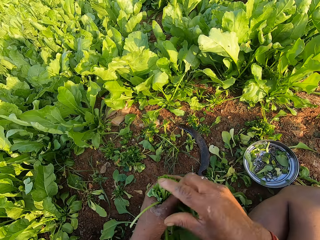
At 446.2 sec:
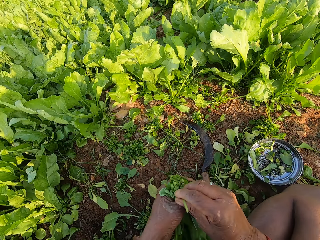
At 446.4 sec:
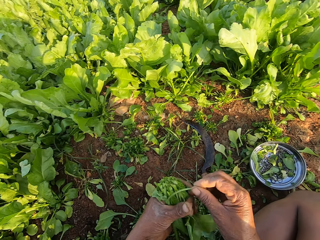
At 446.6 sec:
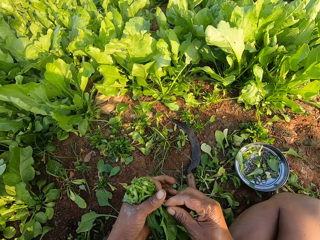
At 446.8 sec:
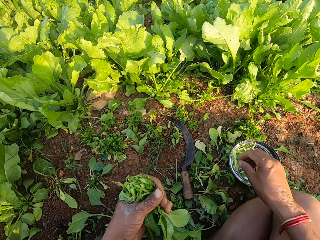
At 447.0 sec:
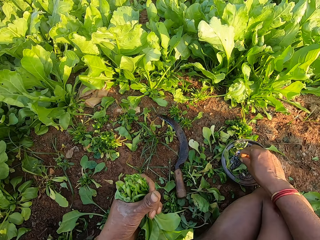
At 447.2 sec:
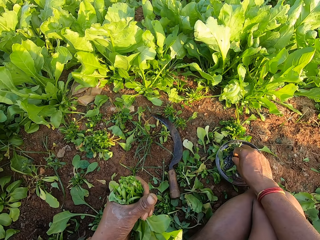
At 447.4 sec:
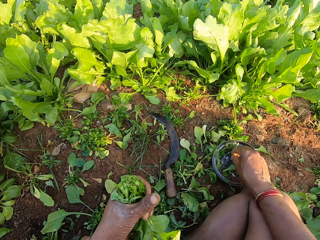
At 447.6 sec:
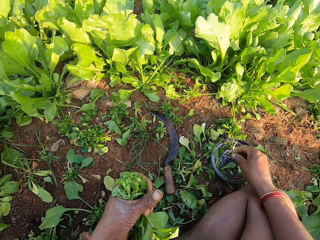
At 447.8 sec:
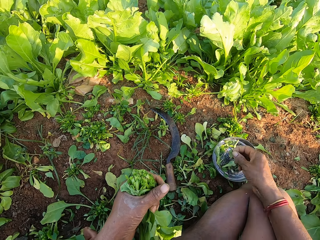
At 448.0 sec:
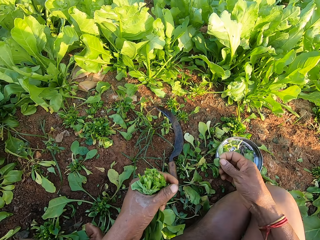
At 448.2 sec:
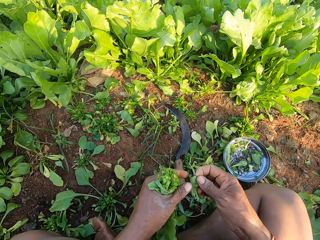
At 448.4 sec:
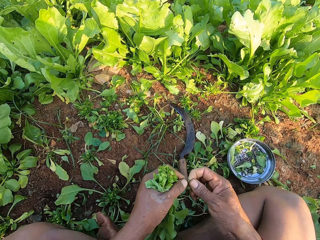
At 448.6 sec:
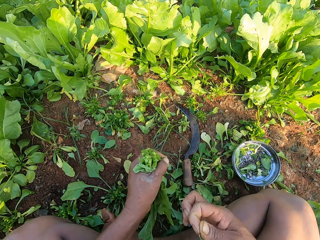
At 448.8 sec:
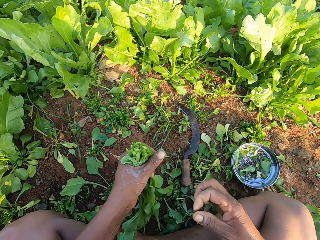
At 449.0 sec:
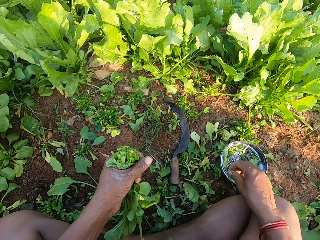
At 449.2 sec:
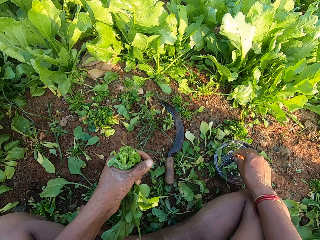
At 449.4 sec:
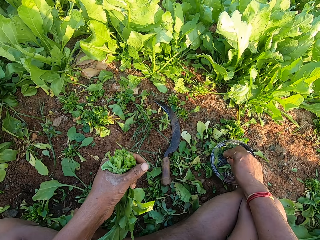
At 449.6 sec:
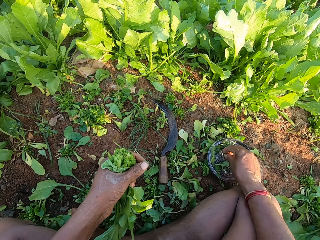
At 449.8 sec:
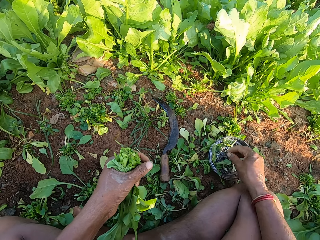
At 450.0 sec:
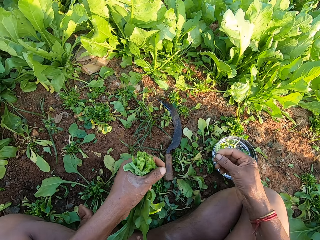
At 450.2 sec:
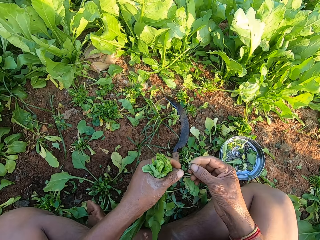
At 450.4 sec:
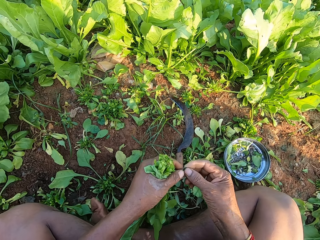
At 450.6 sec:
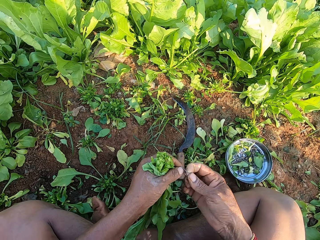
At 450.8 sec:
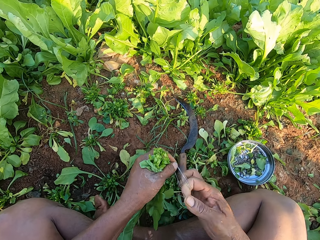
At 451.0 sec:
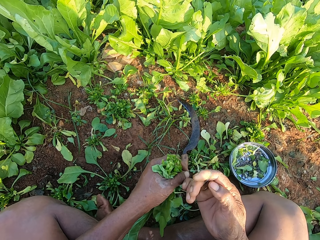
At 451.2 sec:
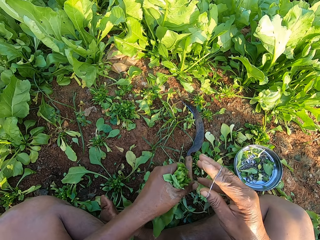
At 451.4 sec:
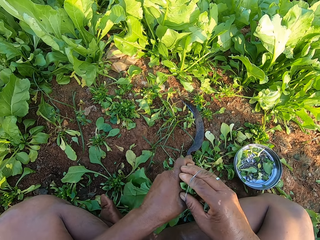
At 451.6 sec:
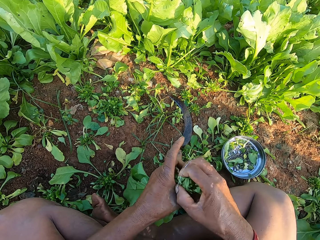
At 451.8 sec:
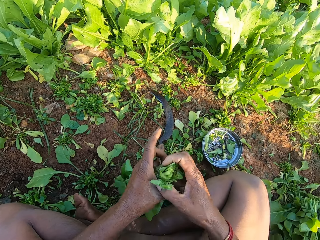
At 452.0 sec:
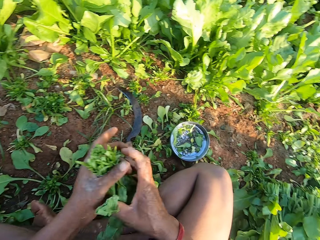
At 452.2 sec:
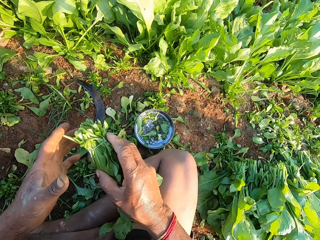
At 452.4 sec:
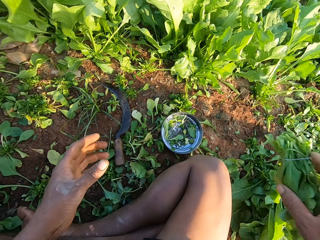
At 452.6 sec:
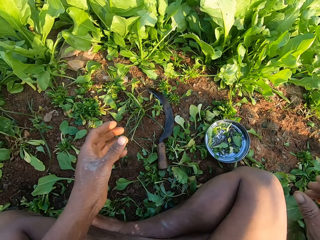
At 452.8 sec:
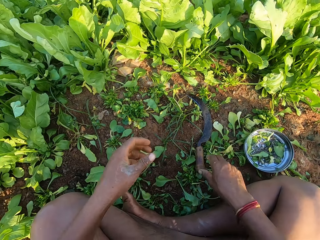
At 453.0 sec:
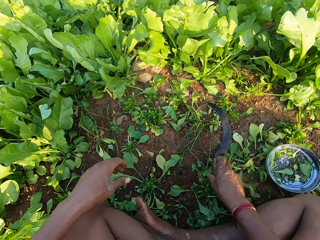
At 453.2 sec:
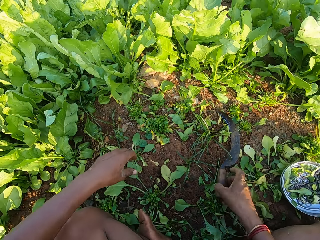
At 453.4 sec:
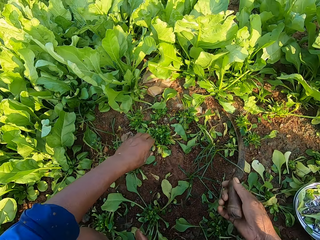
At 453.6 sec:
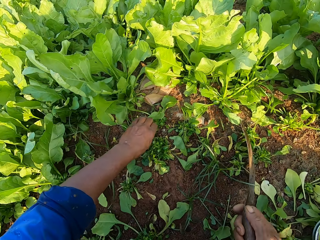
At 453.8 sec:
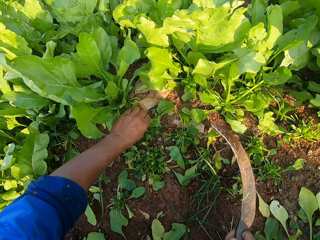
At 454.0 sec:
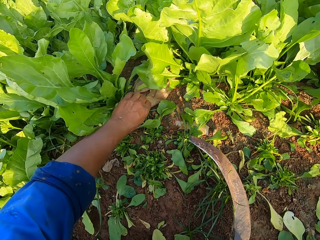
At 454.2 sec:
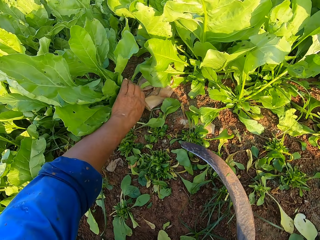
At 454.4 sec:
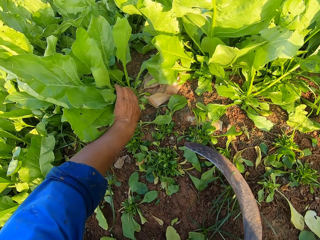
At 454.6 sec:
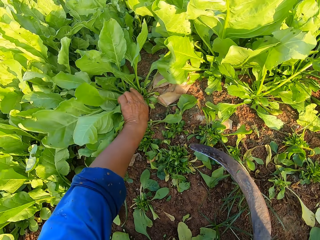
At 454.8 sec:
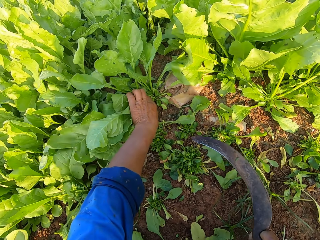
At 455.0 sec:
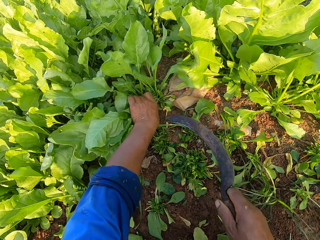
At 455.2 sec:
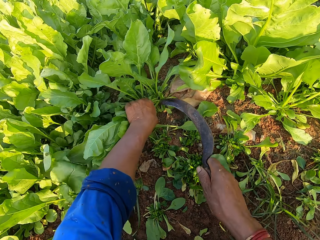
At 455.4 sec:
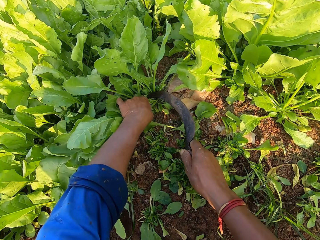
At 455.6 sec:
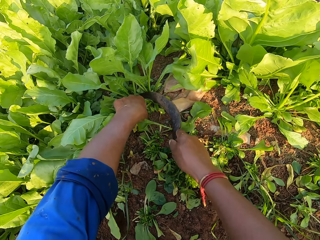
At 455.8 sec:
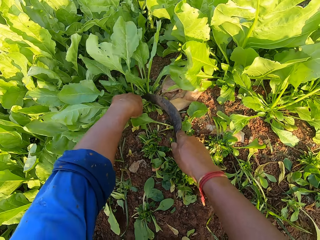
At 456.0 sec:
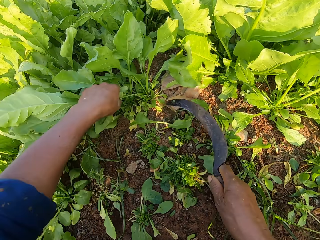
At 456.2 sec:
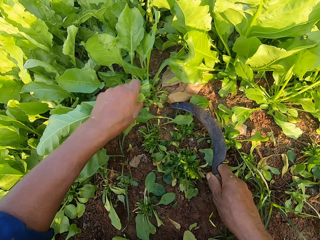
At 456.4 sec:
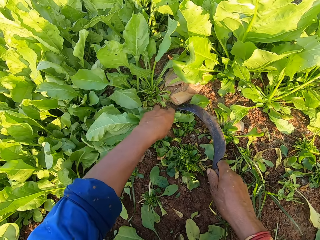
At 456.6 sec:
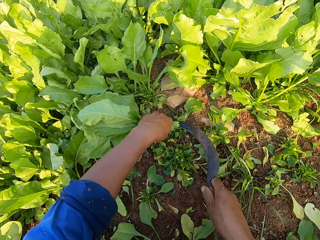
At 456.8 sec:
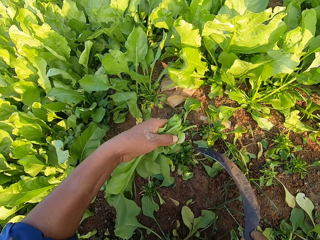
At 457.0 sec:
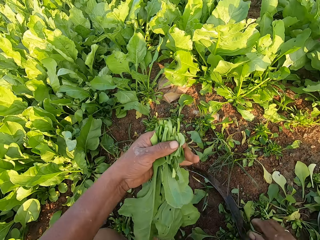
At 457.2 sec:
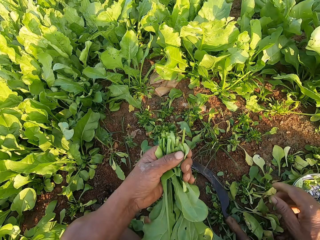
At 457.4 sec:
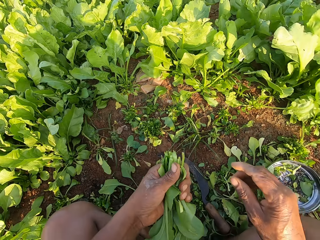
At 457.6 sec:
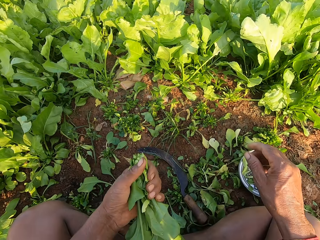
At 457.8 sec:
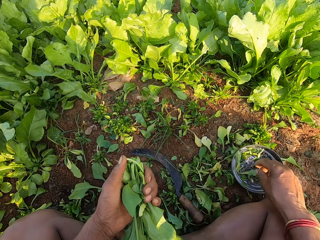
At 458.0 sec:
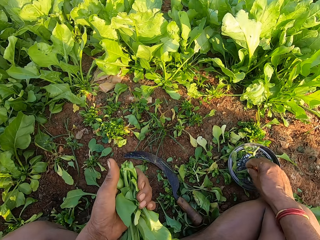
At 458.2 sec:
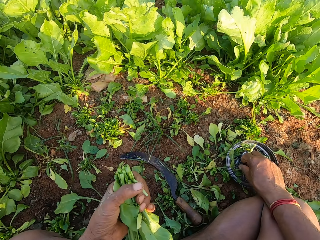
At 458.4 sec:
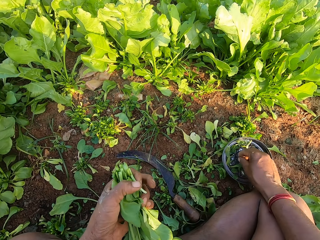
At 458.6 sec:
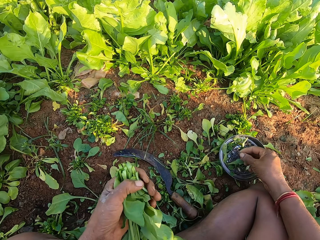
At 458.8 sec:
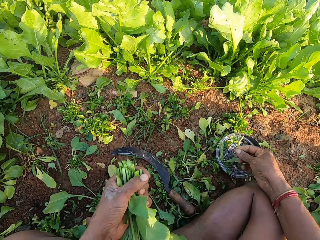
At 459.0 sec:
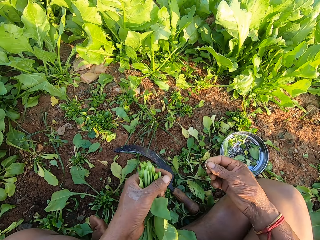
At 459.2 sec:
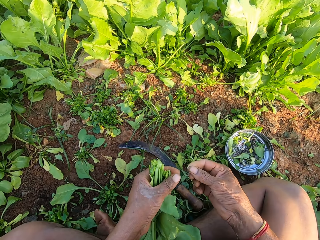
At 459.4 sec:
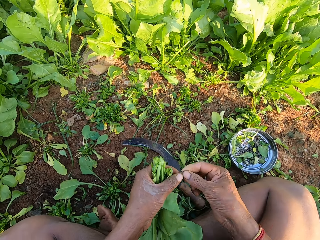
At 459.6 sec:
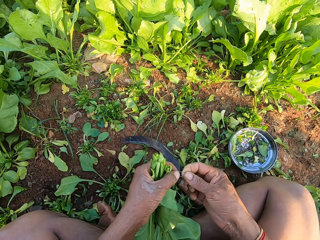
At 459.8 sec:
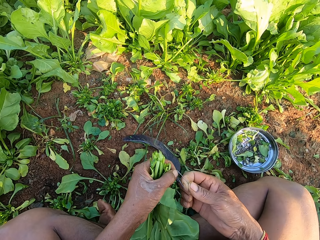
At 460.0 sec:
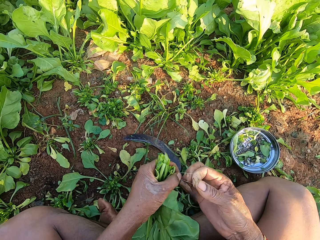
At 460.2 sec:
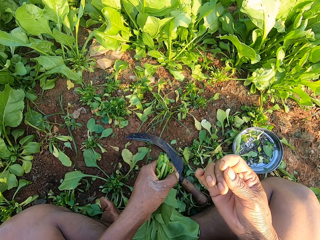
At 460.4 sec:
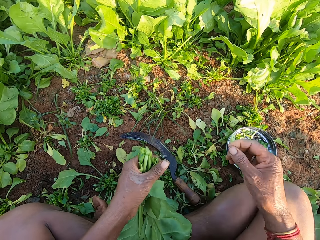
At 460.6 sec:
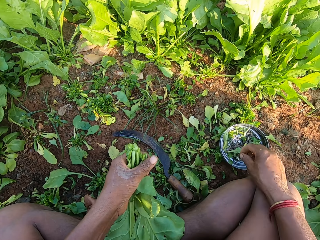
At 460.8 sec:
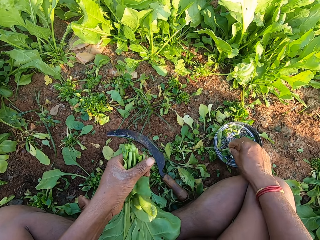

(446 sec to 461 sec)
The camera wearer adjusts the collard green leaves in his left hand with his right hand. He picks a leaf and a rubber band with his right hand. He cuts the leaf and the rubber band with both hands. He drops the leaf and the rubber band on the ground with his left hand. He picks a rubber band from the lid on the ground with his right hand. He pulls the rubber band with both hands. He ties the collard green leaves in his left hand with the rubber band in his right hand. He passes the collard green leaves from his left hand to his right hand. He throws the collard green to the ground with his right hand. He picks the sickle from the ground with his right hand. He holds some collard green leaves with his left hand. He cuts the collard green leaves in his left hand with the sickle in his right hand. He picks a collard green leaf from the ground with his left hand. He drops the sickle on the ground with his right hand. He picks a rubber band from the lid on the ground with his right hand. He cuts the rubber band with both hands.

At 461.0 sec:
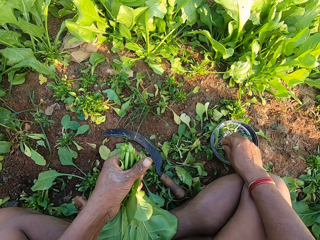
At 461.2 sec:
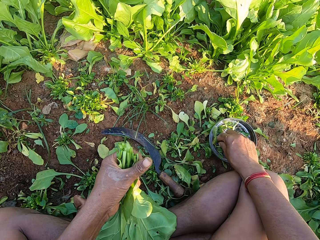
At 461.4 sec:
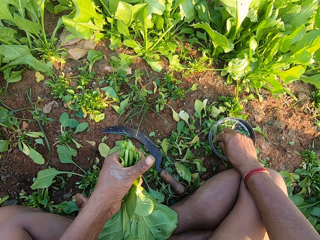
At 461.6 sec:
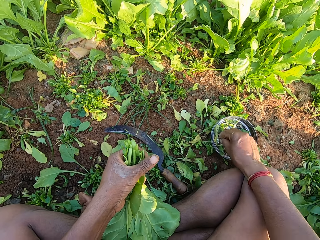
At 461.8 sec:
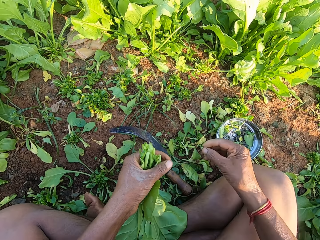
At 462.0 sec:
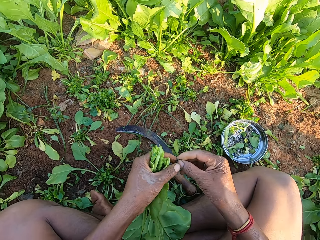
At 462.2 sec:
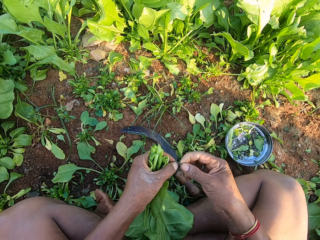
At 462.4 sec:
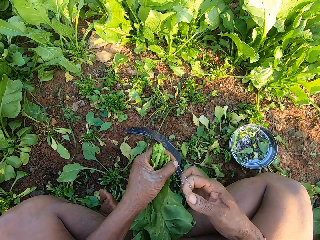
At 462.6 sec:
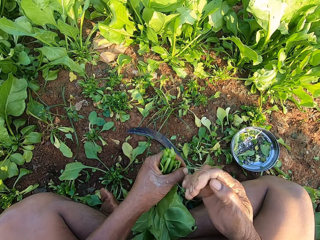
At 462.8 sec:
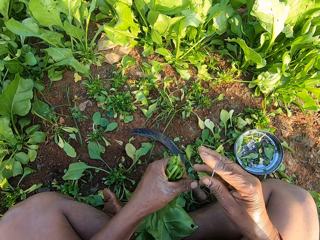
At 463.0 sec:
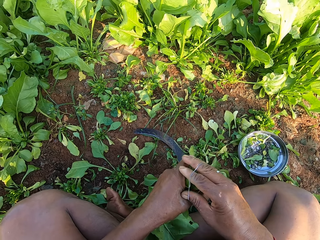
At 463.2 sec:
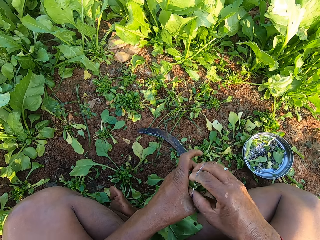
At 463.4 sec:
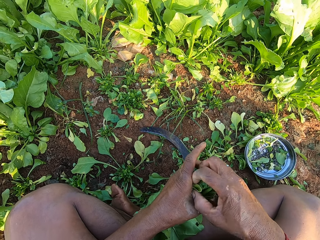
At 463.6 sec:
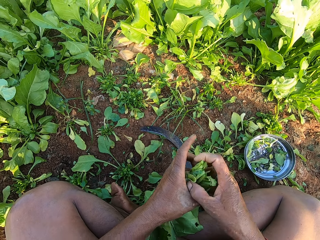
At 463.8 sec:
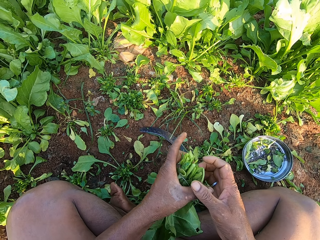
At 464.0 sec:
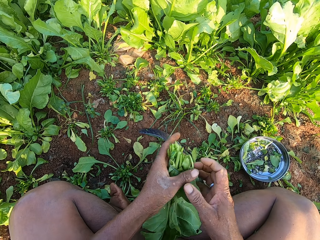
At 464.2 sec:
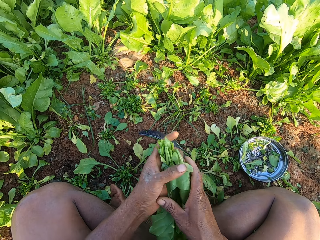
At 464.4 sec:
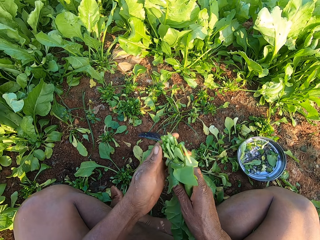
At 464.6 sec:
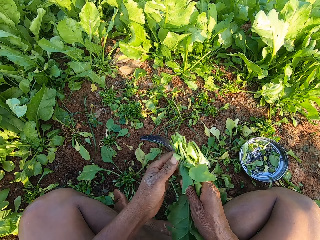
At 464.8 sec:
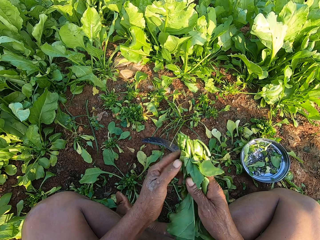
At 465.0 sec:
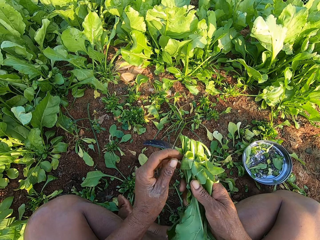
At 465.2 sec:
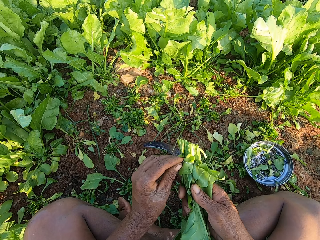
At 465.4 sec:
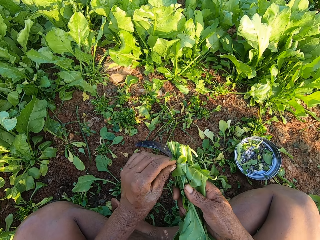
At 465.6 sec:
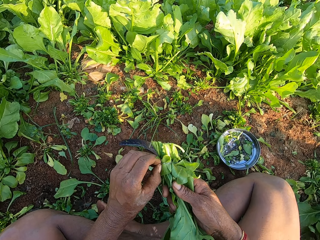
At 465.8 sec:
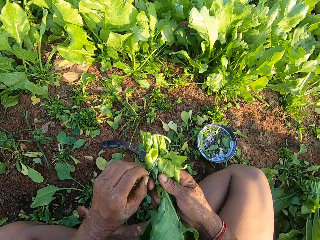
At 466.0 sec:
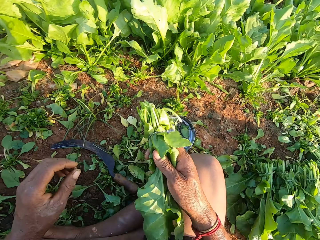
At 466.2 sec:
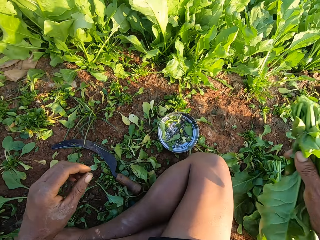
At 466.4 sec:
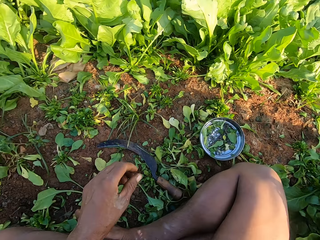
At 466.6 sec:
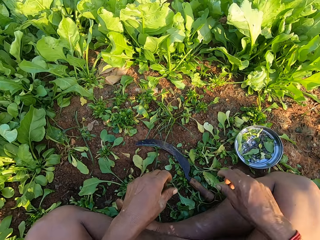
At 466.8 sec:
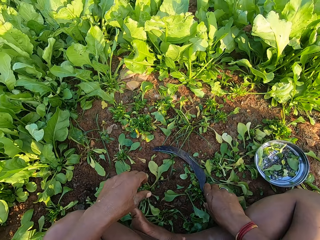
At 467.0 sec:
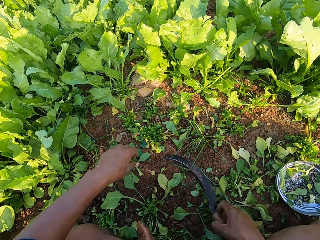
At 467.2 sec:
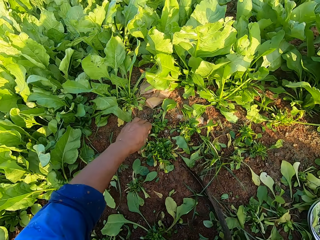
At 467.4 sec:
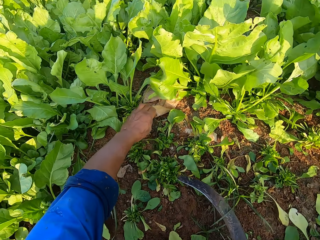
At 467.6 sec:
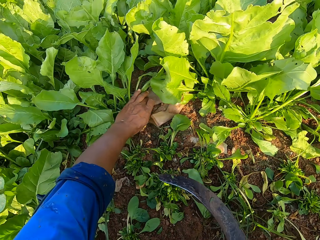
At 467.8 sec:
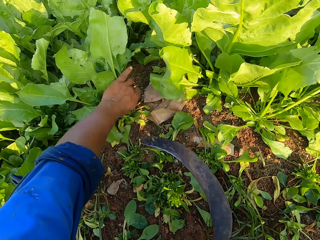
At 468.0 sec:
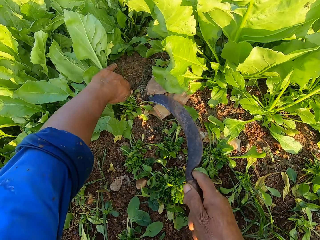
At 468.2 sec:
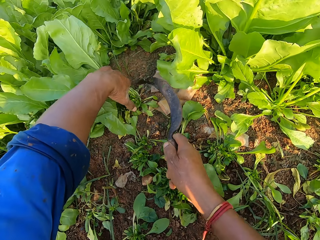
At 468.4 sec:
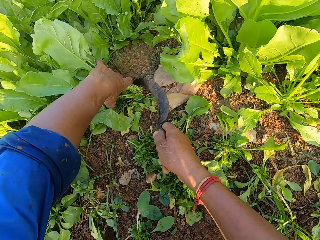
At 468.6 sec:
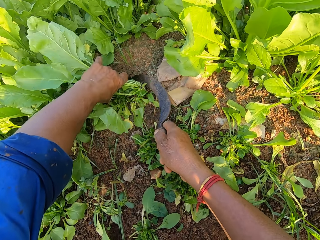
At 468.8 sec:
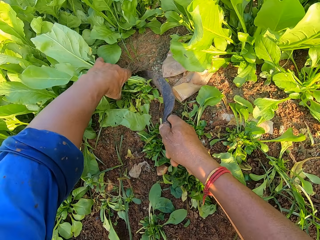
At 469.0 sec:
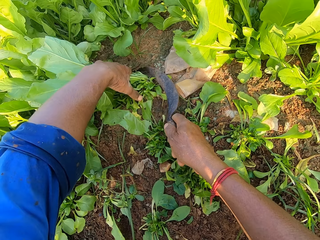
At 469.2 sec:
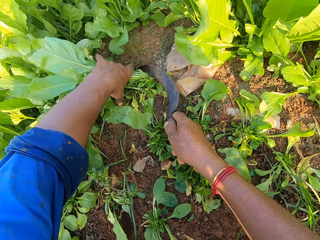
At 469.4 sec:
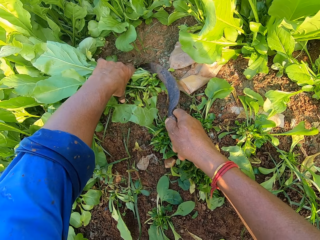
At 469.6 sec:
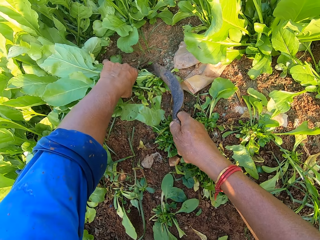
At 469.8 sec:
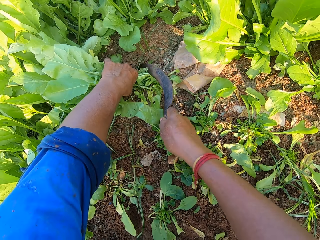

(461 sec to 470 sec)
The camera wearer picks a rubber band from the lid on the ground with his right hand. He pulls the rubber band with both hands. He ties the collard green leaves in his left hand with the rubber band in his right hand. He passes the collard green leaves from his left hand to his right hand. He adjusts the rubber band in his right hand with his left hand. He throws the collard green to the ground with his right hand. He picks the sickle from the ground with his right hand. He holds some collard green leaves with his left hand. He cuts the collard green leaves in his left hand with the sickle in his right hand.
